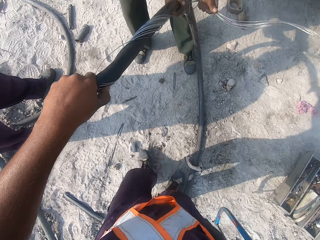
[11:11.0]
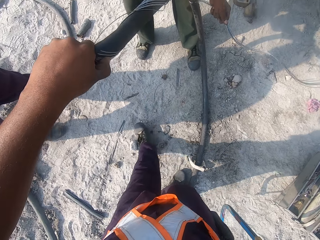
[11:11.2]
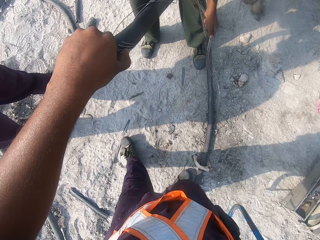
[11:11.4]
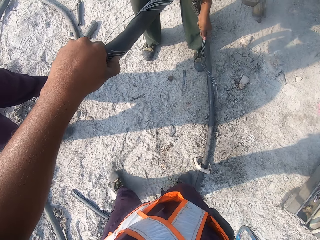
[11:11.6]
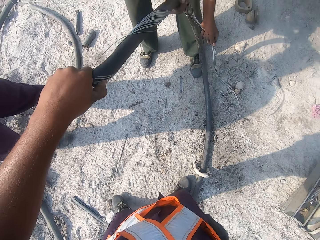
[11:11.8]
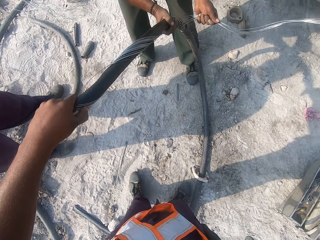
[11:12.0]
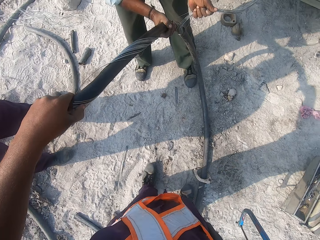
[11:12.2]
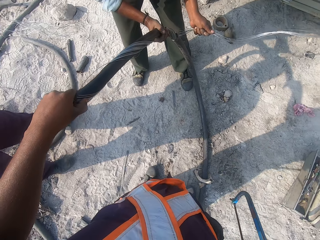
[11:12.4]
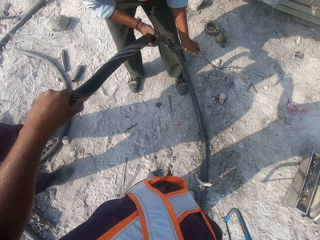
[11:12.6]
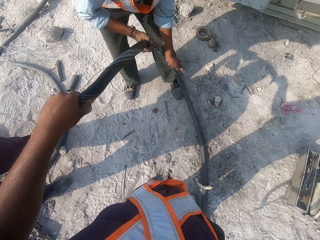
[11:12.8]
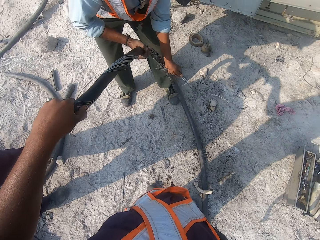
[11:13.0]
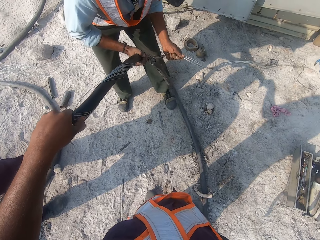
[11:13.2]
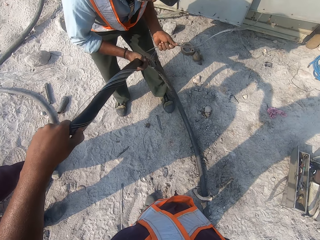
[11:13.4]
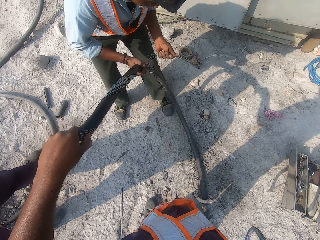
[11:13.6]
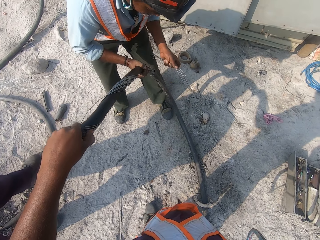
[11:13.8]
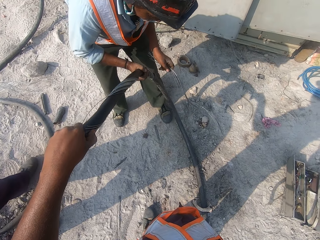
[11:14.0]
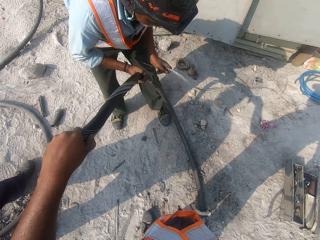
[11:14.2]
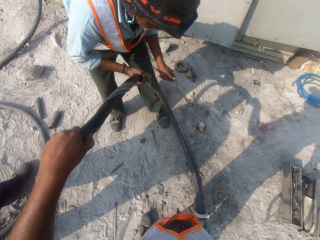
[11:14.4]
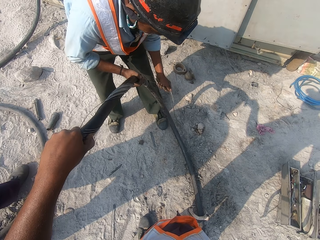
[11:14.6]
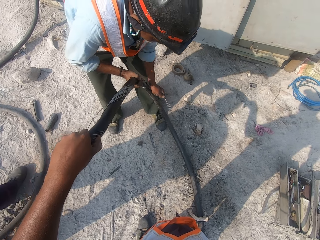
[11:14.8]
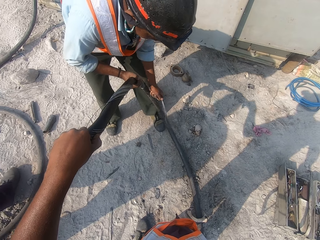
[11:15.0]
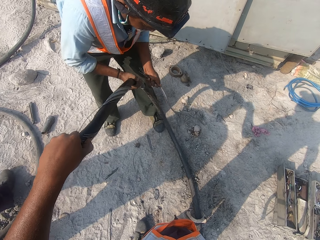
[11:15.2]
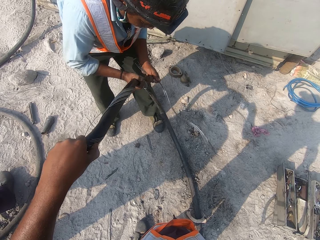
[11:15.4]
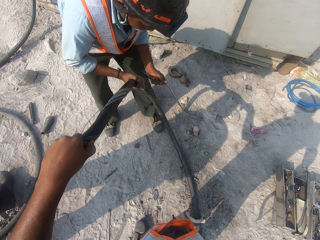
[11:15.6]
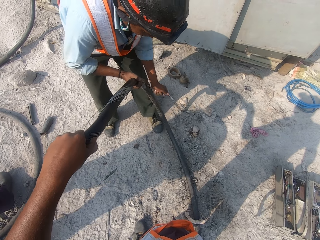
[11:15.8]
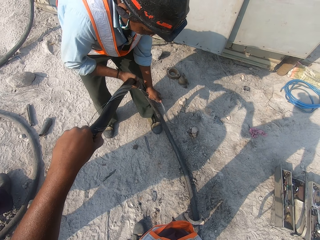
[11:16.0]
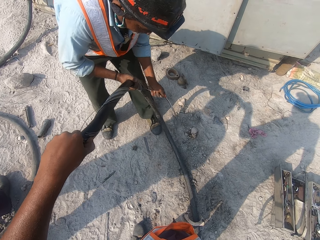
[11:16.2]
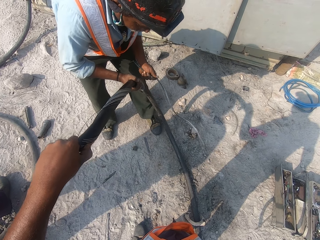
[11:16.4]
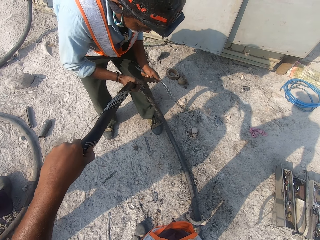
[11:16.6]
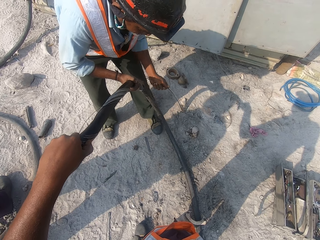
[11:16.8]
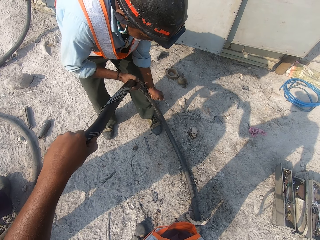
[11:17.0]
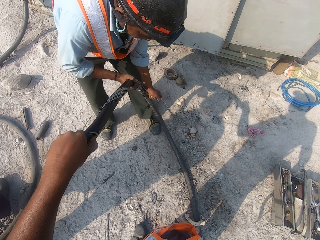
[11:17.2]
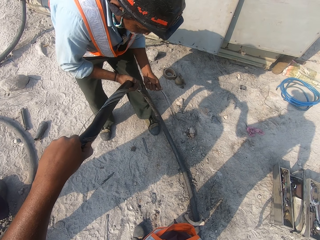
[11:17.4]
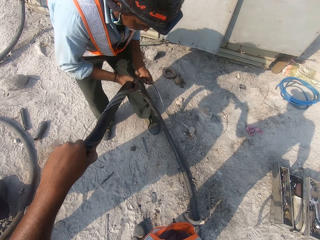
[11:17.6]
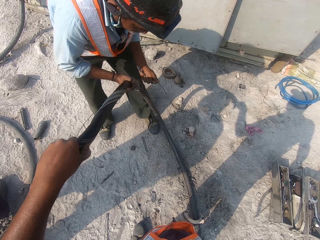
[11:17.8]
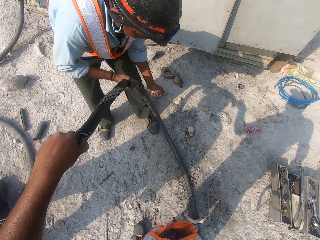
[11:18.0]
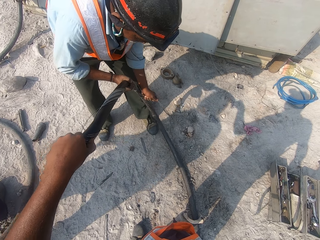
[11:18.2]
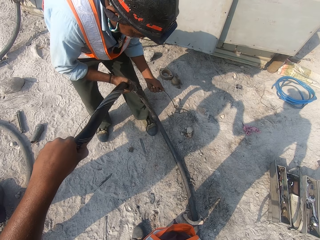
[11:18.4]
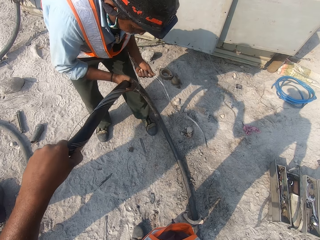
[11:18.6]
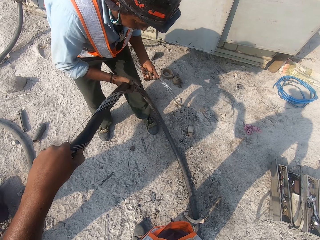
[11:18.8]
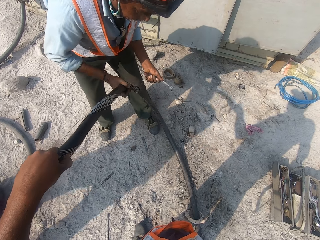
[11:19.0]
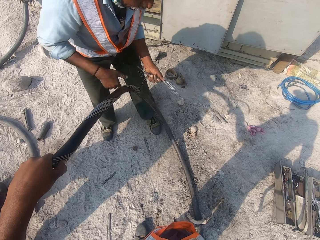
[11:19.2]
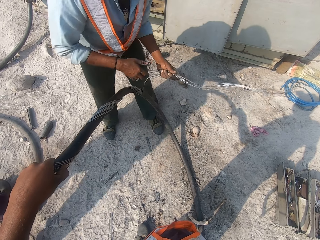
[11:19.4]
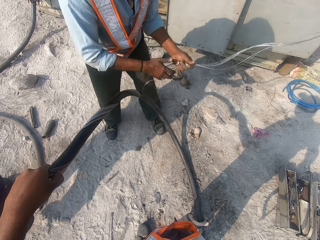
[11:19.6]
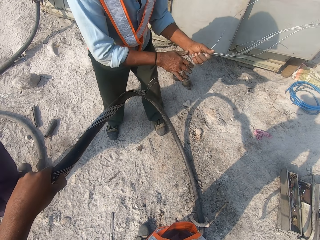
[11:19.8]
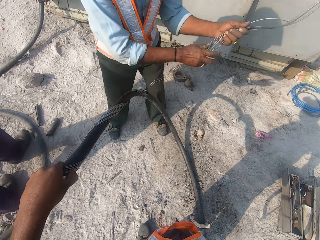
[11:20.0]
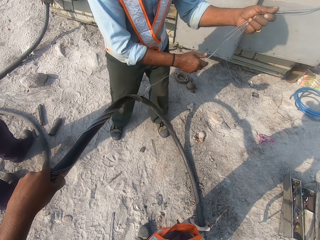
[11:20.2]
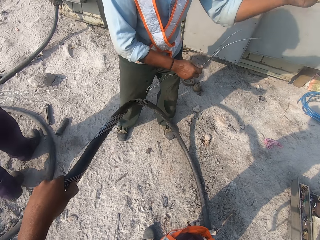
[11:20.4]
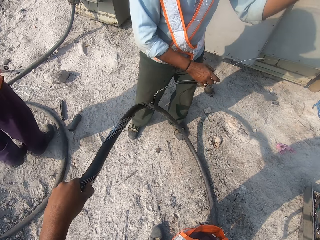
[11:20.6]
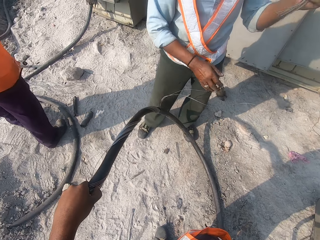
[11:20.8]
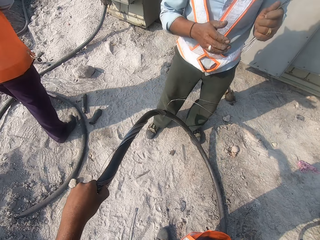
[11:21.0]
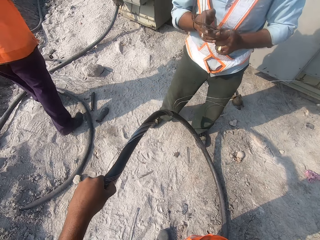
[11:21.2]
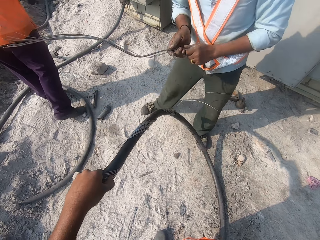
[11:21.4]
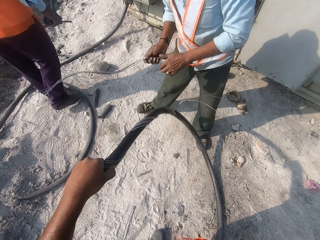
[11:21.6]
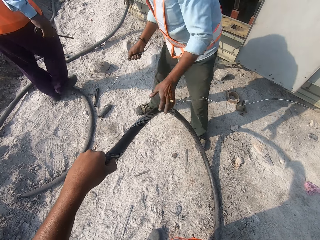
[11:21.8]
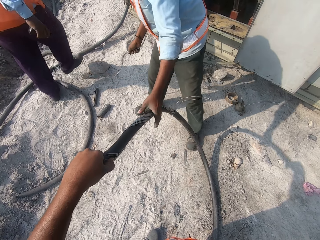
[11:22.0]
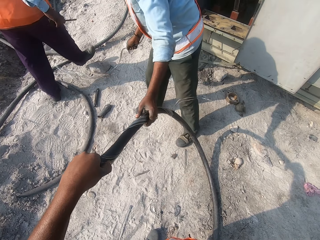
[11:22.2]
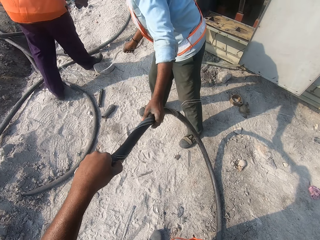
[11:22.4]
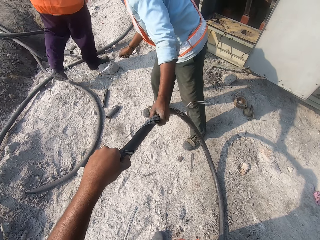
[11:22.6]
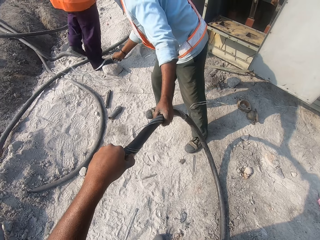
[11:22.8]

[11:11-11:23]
The camera wearer moves a stone with his leg. A man cuts the metal wire. The man holds the steel wires.

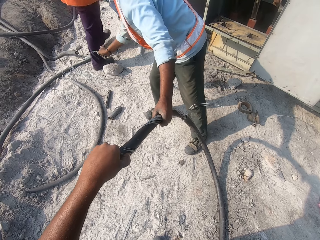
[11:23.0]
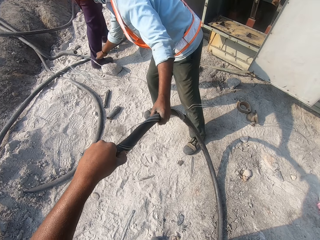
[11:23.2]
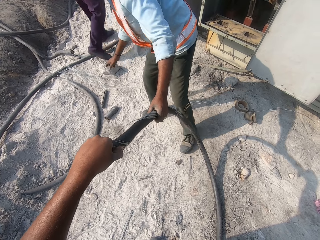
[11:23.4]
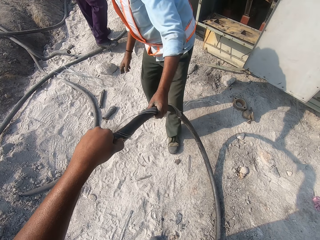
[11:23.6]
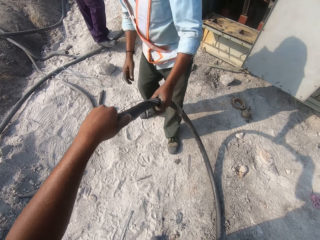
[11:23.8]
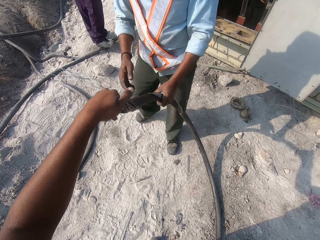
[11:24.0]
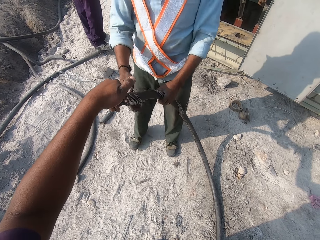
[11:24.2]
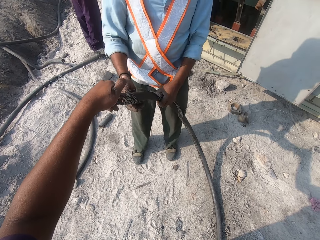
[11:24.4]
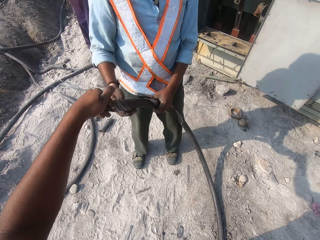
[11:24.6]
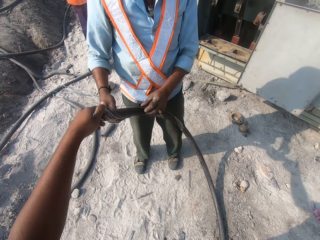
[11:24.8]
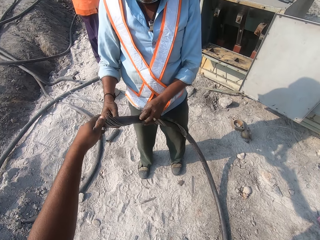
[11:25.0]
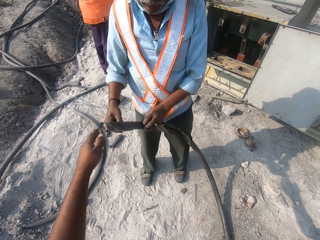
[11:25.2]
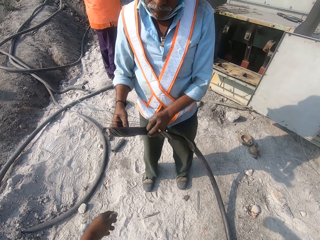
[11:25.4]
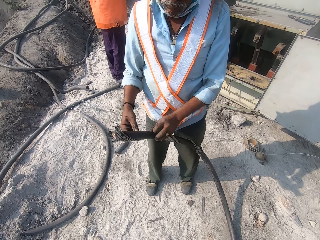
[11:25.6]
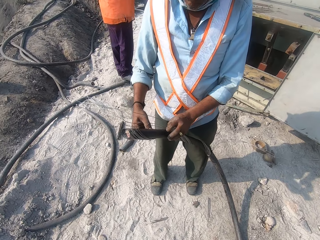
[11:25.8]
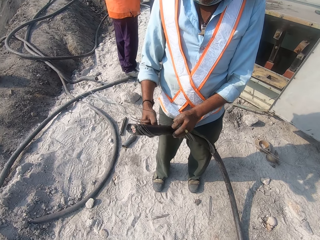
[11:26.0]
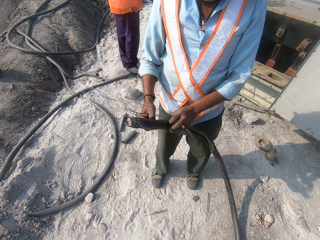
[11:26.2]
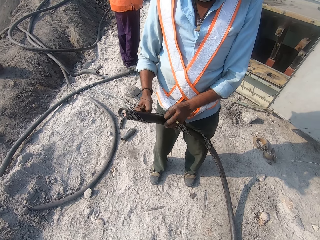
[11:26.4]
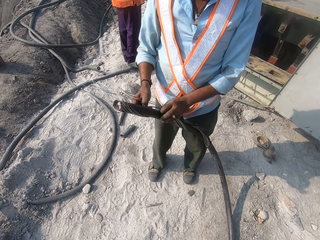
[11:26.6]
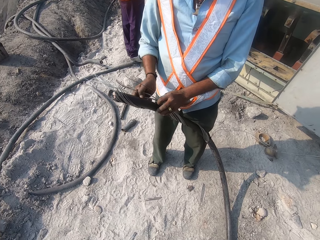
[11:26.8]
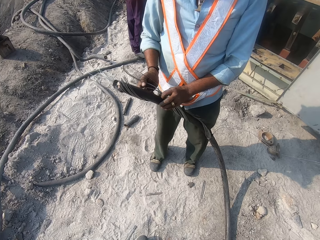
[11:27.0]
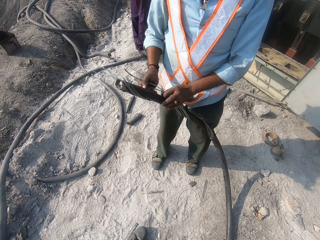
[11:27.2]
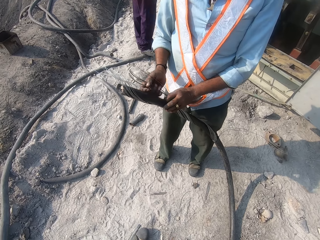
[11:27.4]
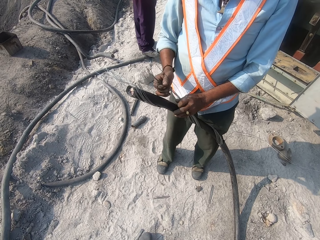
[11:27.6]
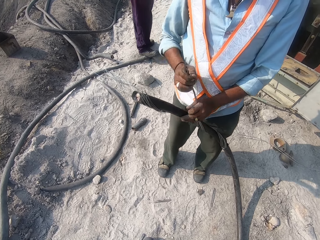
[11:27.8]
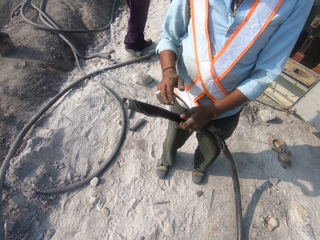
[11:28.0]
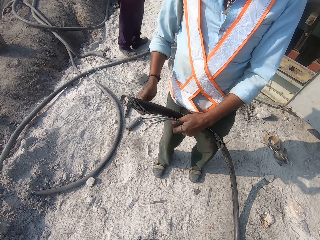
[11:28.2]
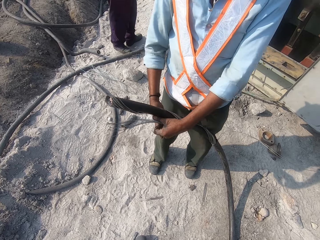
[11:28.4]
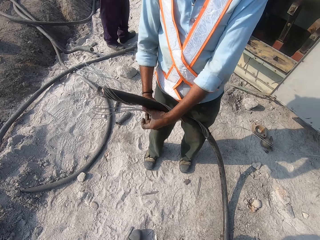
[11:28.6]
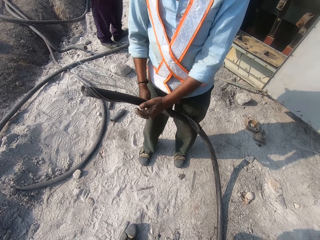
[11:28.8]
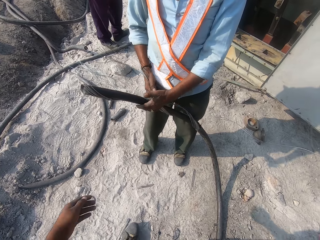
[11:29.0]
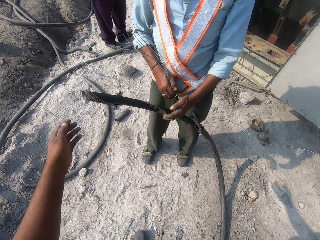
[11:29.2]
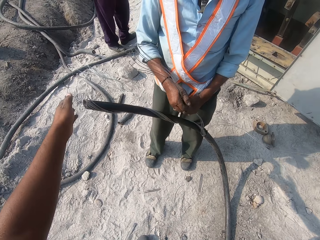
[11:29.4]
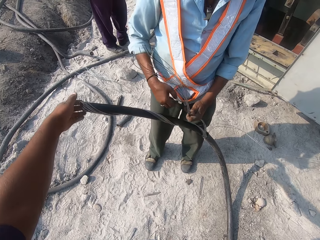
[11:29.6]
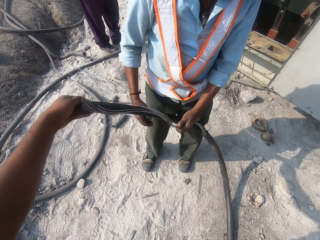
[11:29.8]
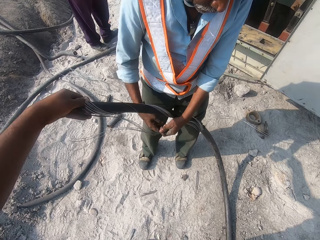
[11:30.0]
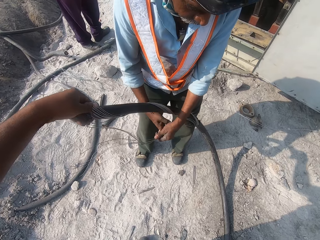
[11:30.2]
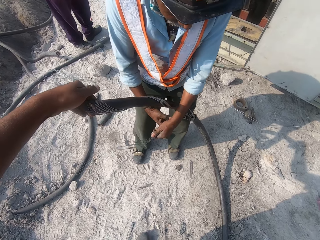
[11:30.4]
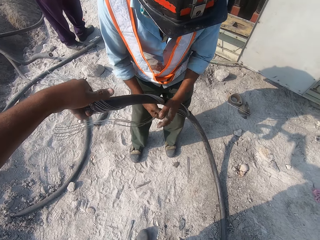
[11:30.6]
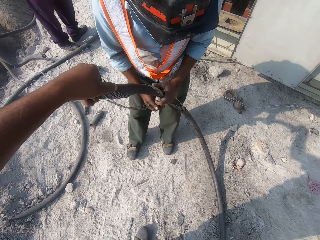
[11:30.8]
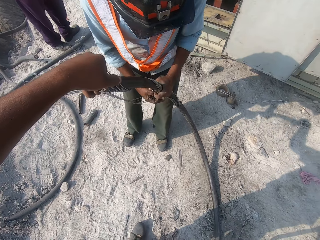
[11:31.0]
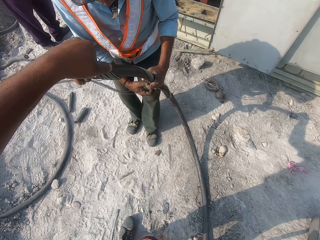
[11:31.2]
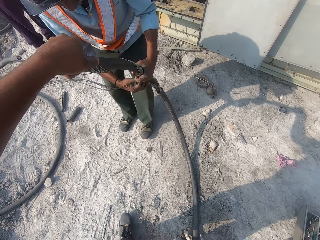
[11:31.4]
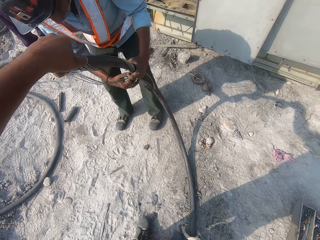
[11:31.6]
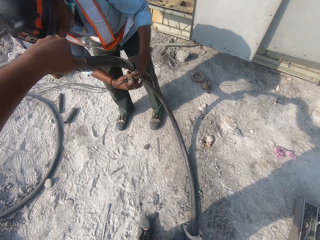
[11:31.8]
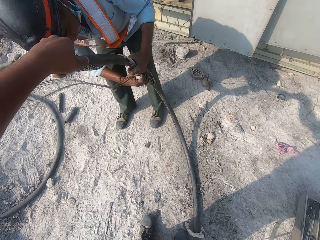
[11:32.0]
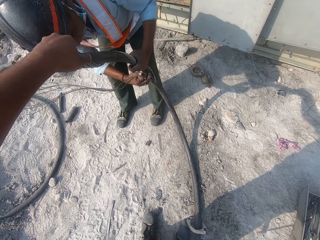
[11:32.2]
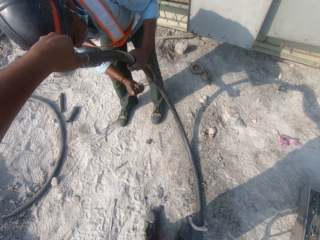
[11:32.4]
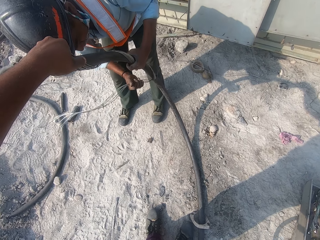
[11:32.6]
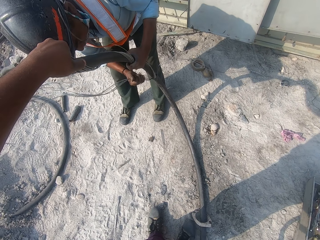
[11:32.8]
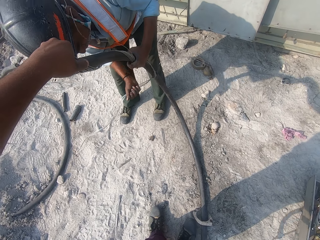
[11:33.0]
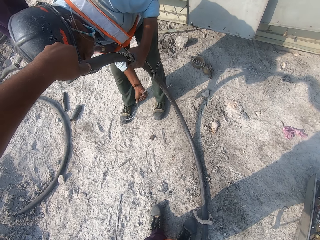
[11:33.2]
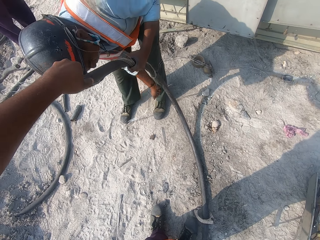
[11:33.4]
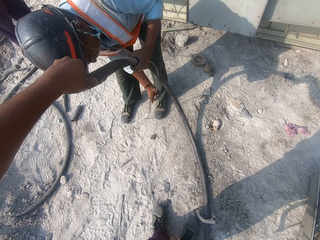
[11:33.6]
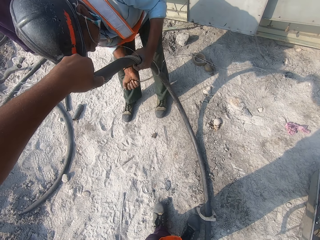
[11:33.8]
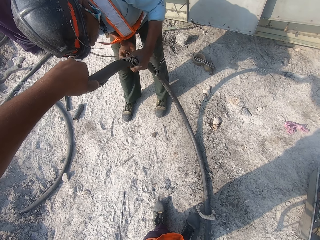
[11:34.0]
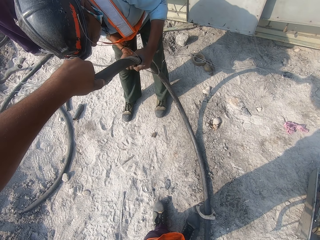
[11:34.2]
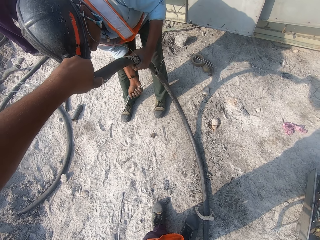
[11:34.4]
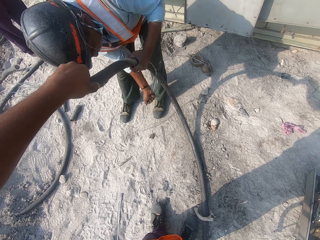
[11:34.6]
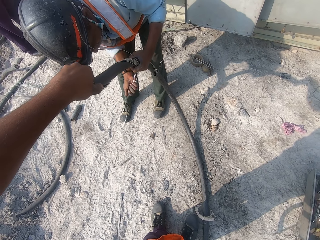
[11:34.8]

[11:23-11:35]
A man puts down the metal wire. The man removes steel wires on the cable. The camera wearer looks at the man. They hold the power cable. The man cuts the steel wires.
